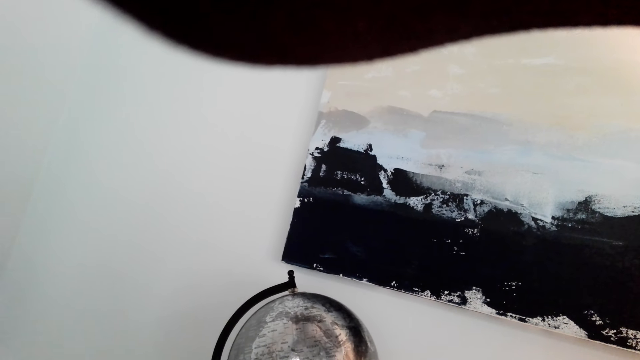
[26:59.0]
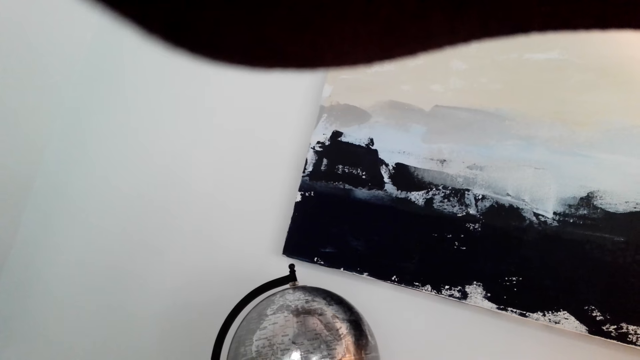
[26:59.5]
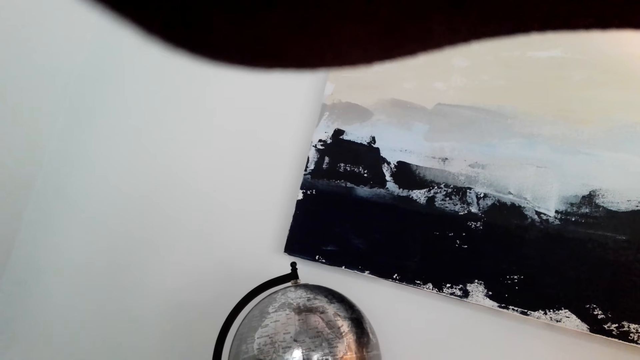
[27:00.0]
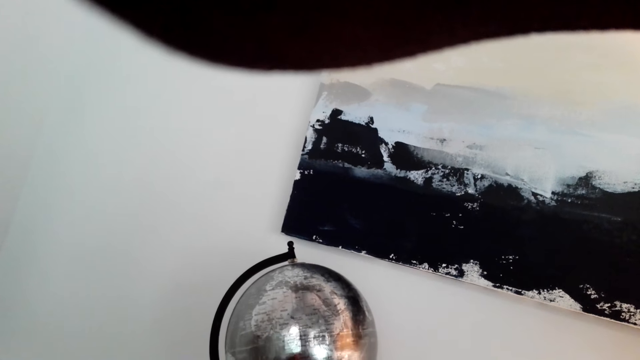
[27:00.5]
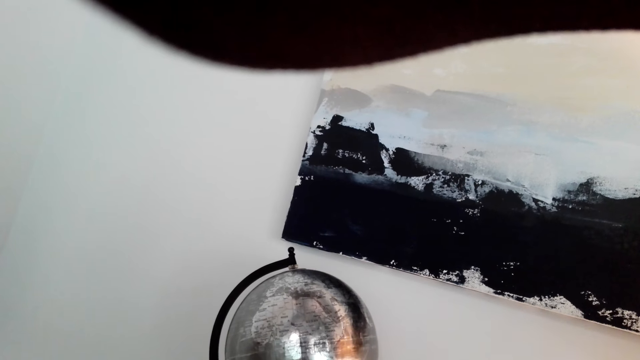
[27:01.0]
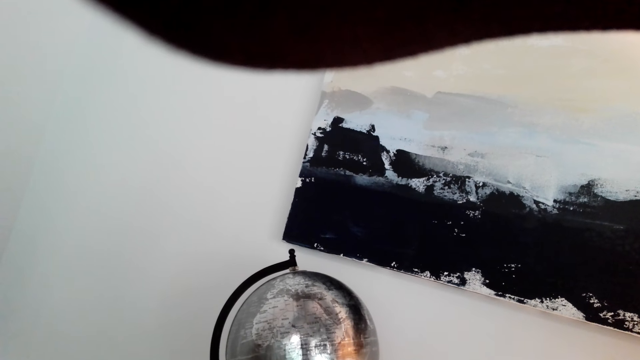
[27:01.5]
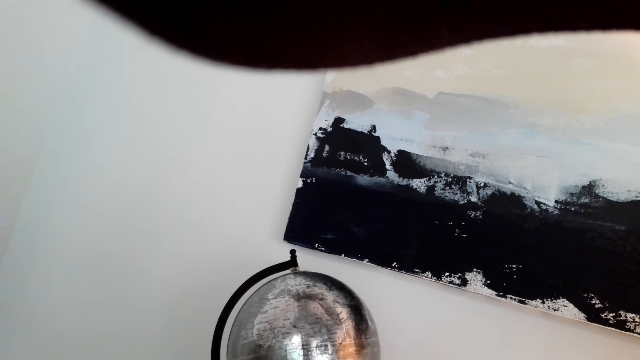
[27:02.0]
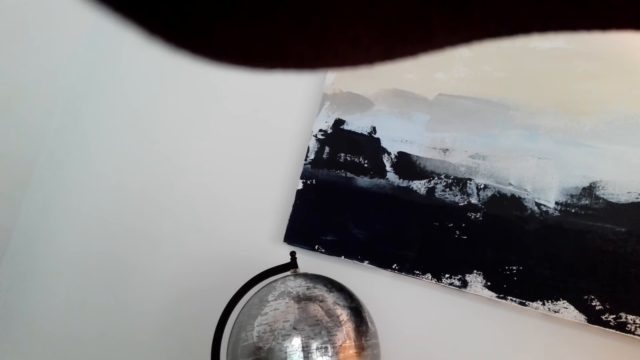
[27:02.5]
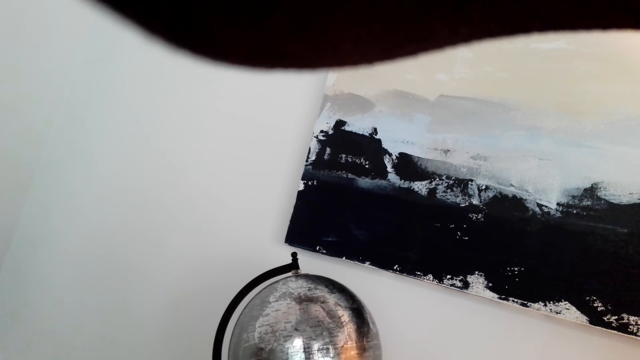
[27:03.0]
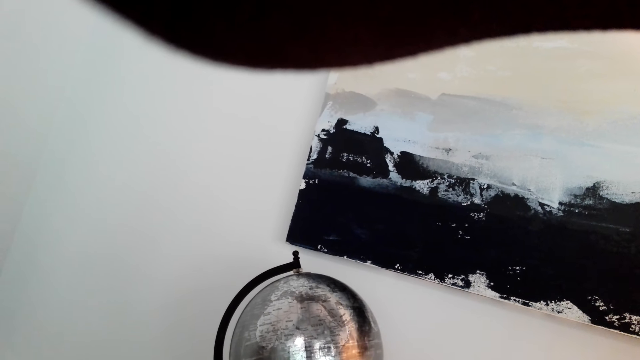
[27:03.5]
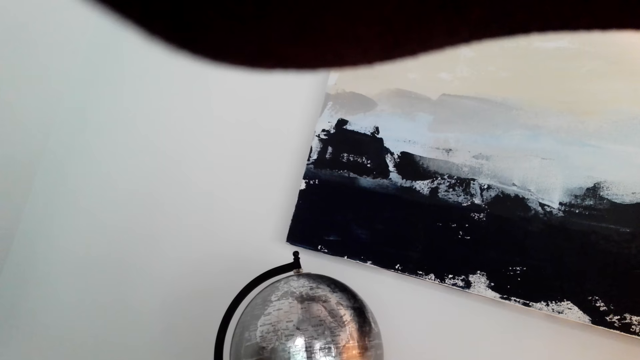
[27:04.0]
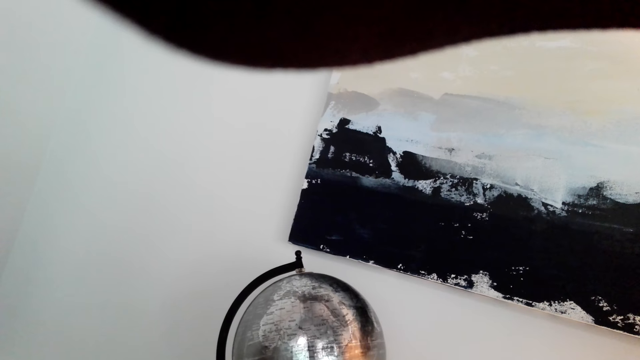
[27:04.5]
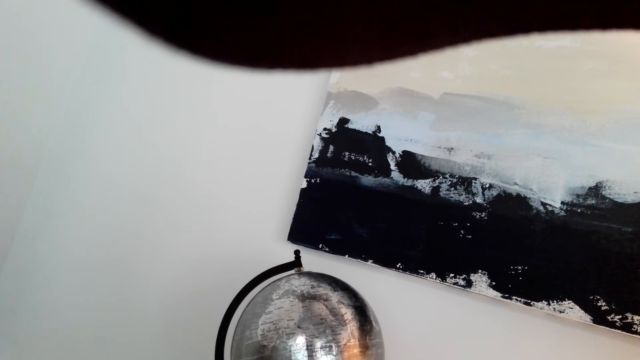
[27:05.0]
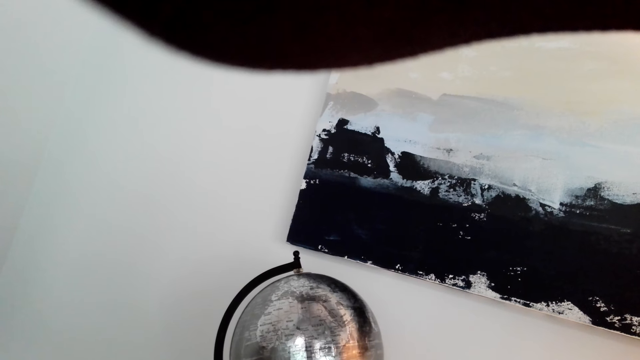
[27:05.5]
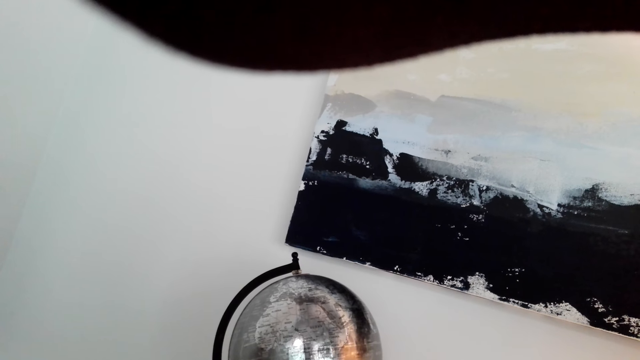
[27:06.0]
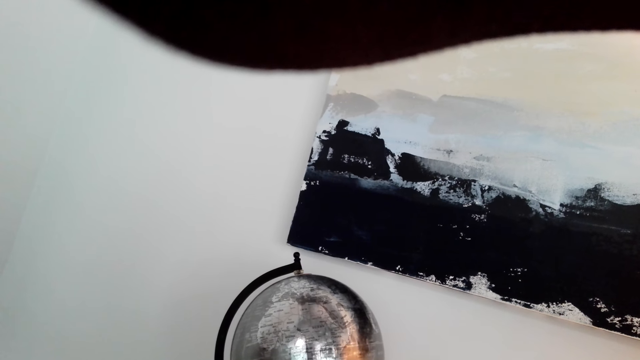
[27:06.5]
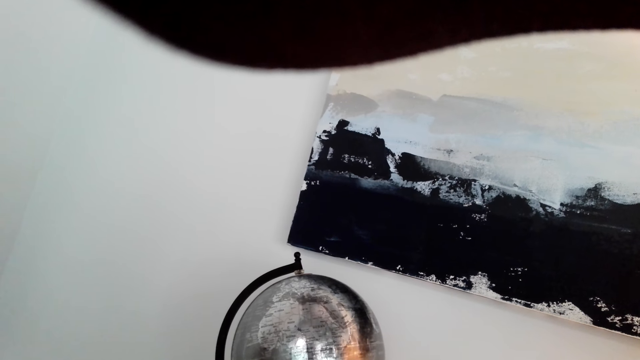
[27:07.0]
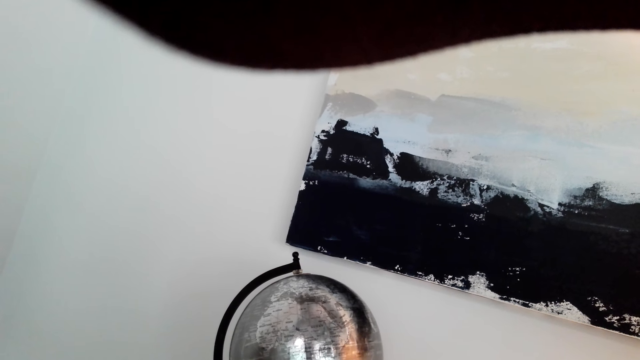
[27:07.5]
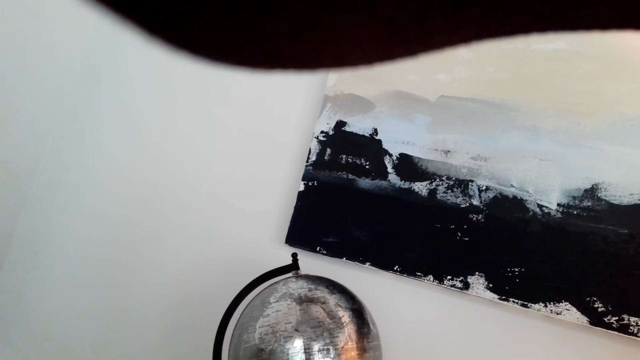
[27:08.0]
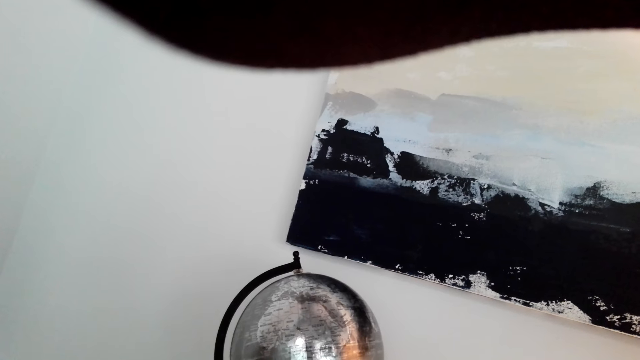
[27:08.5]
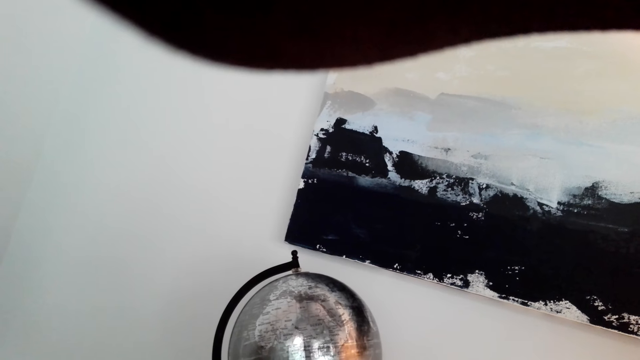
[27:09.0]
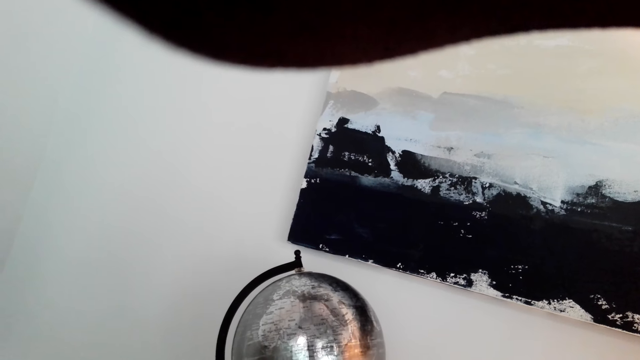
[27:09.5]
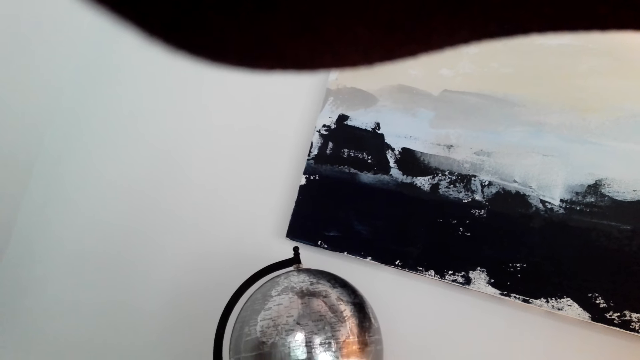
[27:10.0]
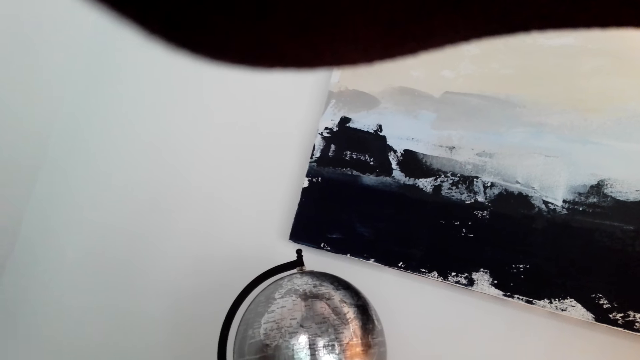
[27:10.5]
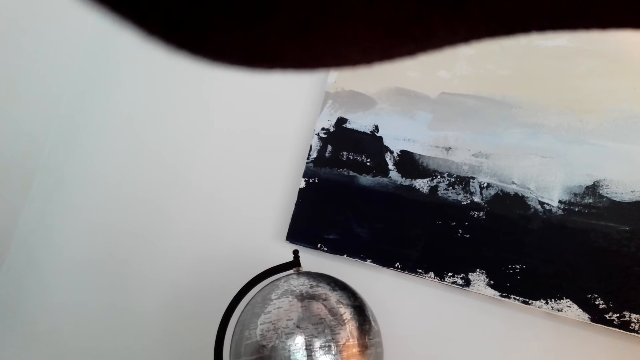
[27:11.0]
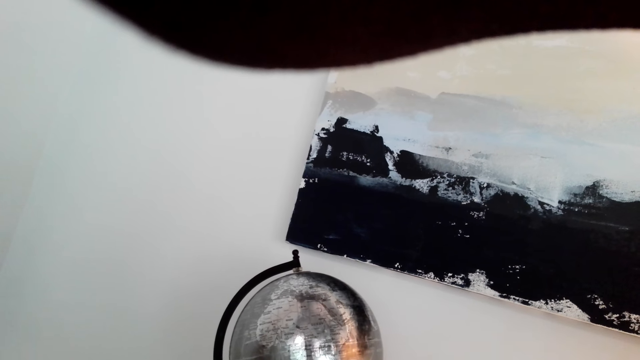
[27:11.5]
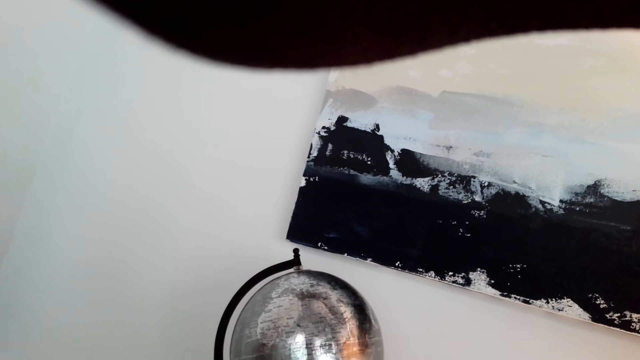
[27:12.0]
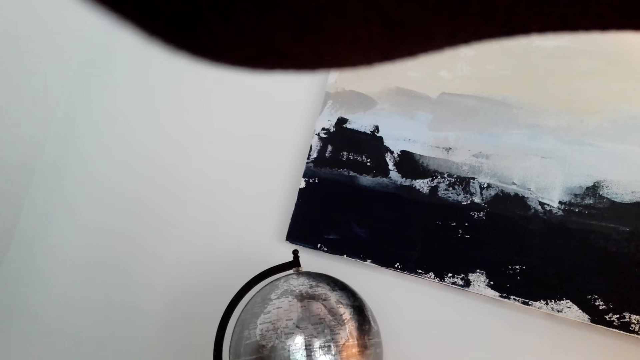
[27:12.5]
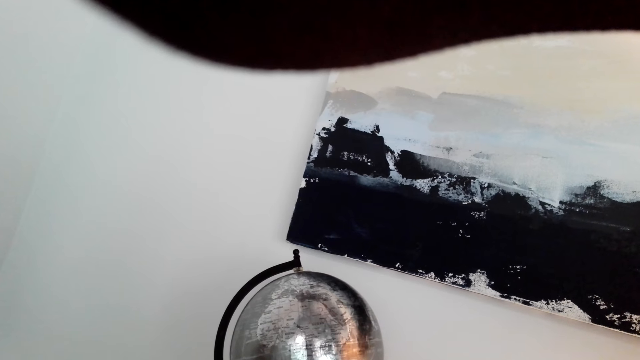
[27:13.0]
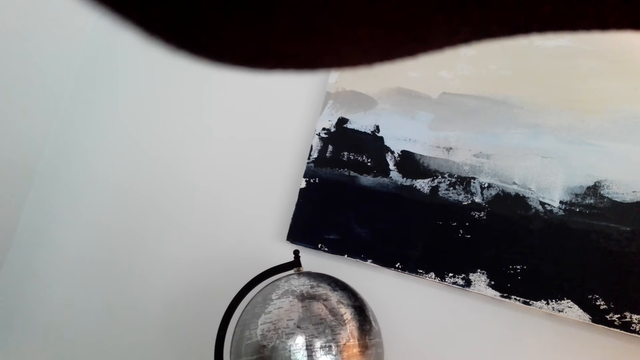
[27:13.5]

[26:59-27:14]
The camera wearer looks at the terrestrial globe. They talk over the phone.

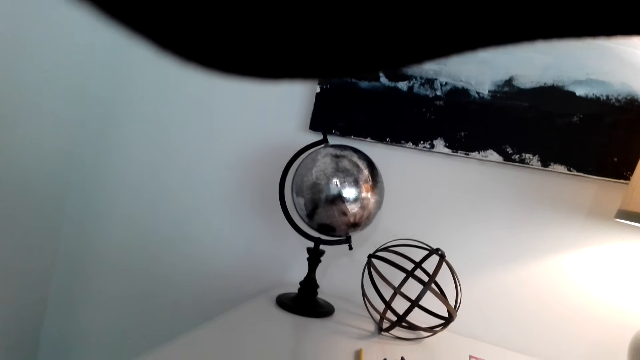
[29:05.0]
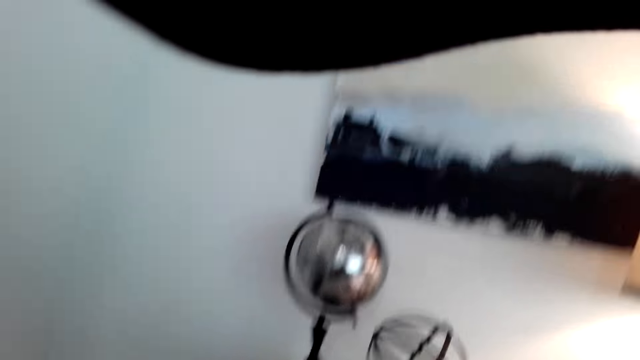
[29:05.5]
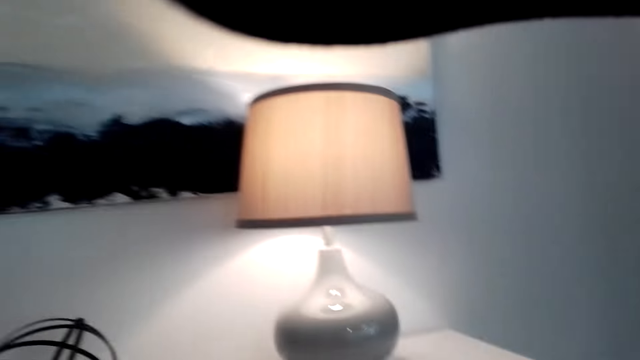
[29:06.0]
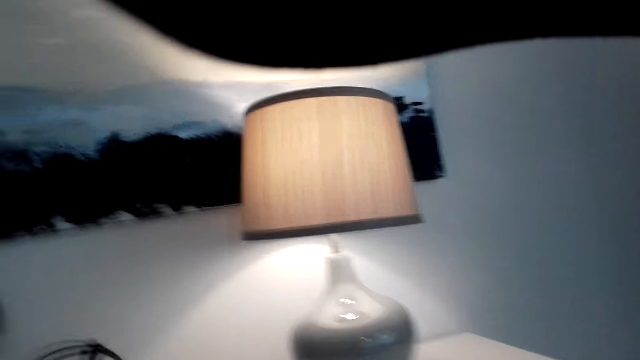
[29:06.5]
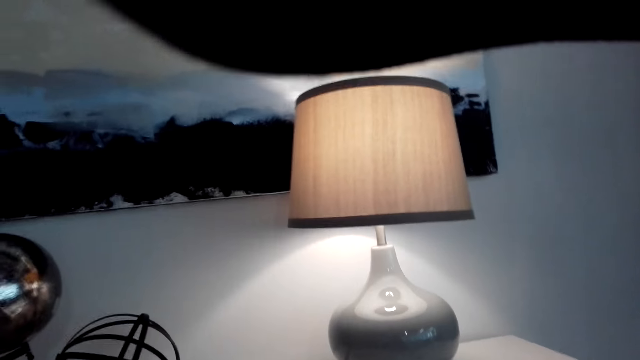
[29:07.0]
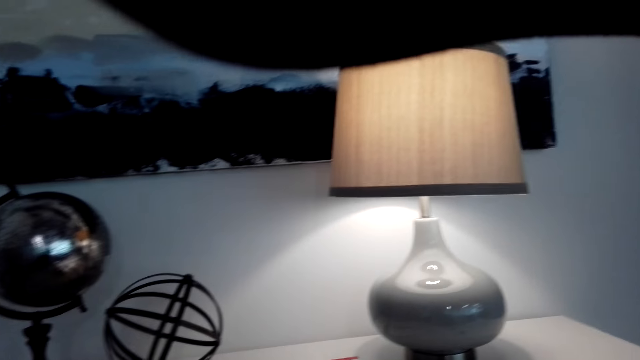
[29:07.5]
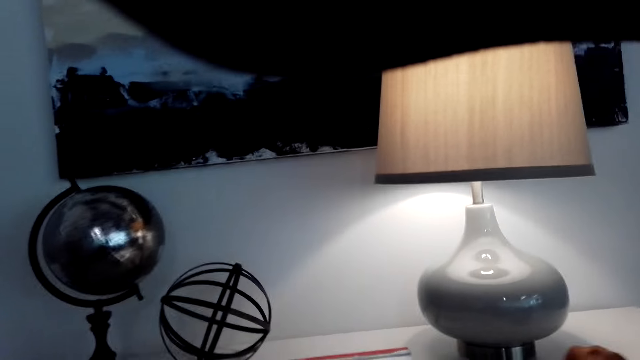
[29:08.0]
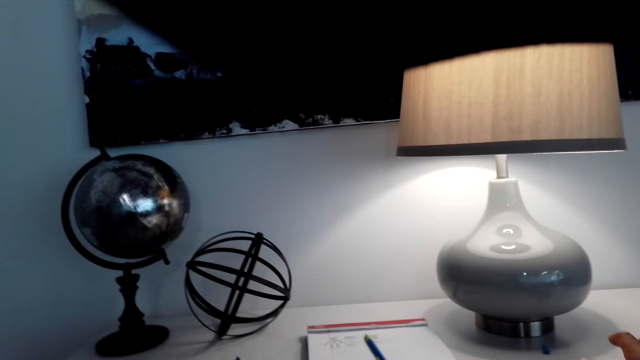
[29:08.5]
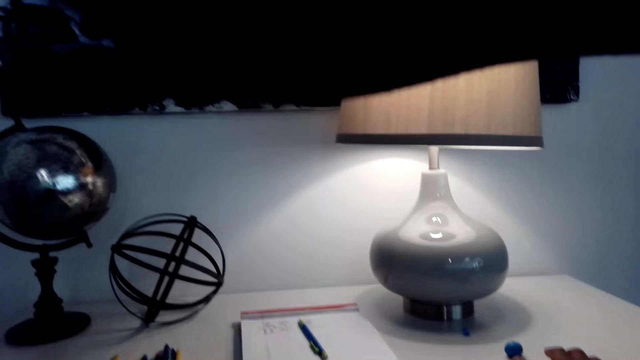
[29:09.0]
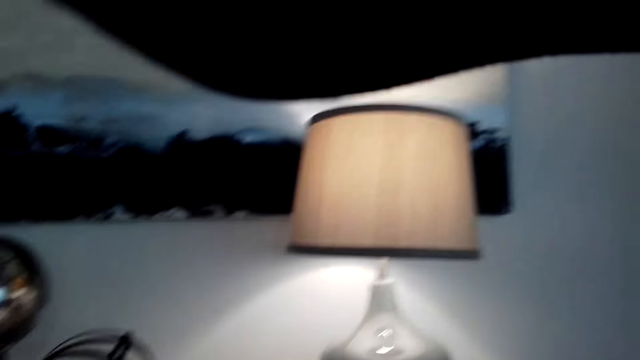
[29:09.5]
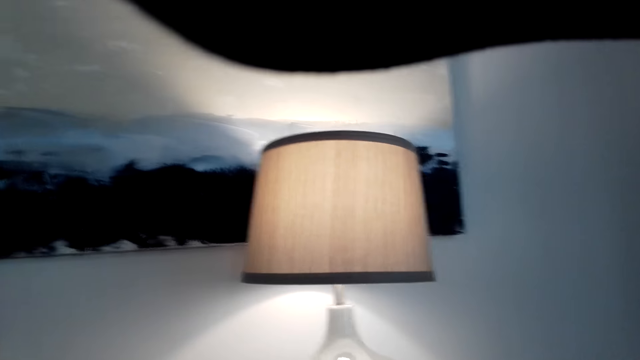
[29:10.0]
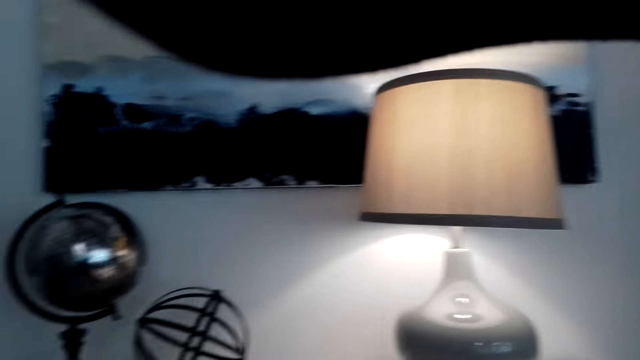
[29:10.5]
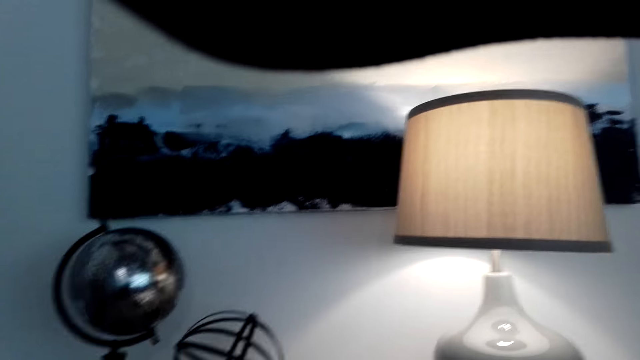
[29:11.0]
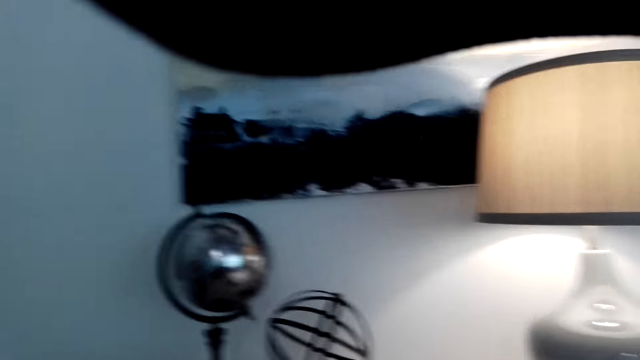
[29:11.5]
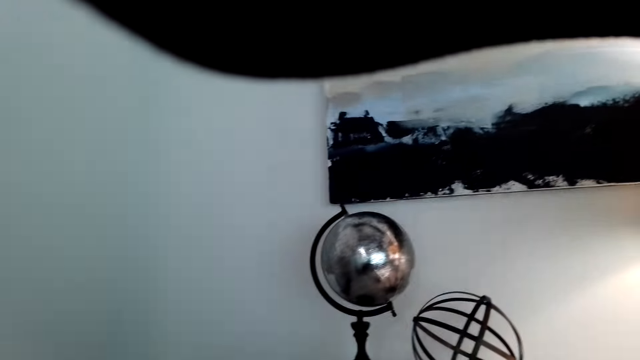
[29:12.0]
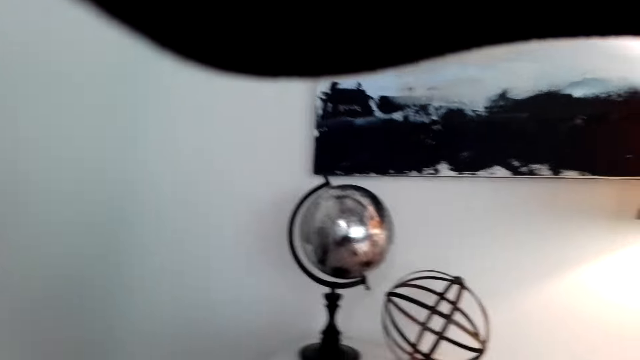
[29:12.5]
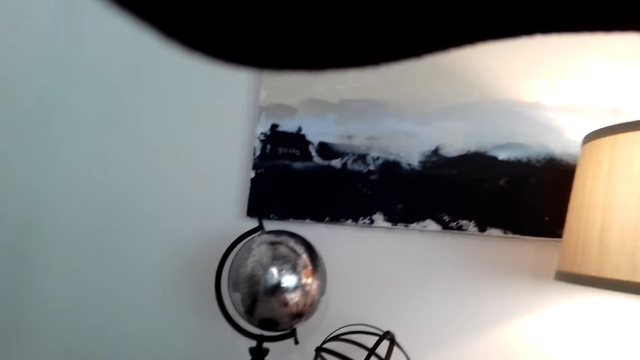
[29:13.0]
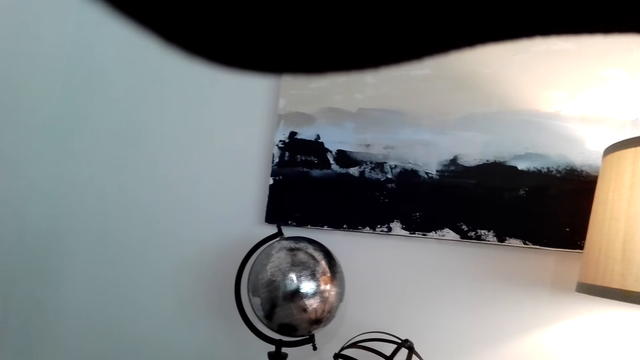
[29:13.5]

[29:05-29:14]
The camera wearer holds a camera.
